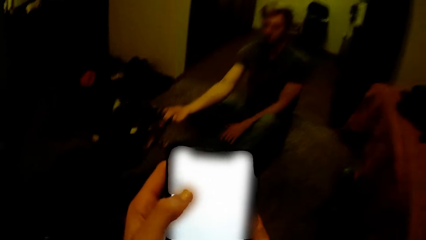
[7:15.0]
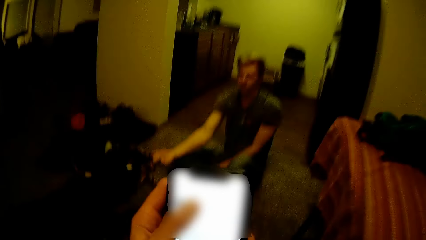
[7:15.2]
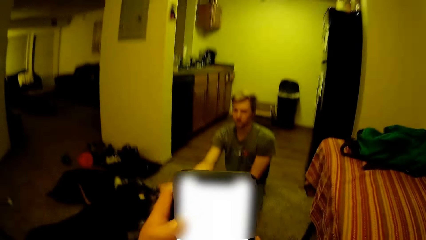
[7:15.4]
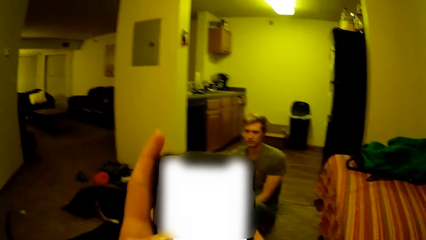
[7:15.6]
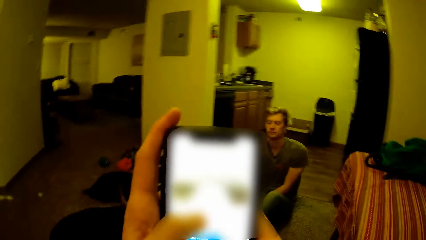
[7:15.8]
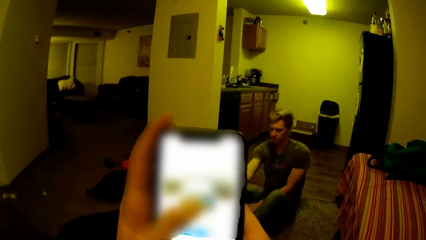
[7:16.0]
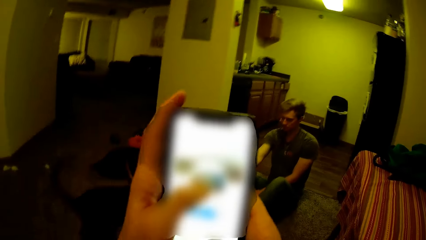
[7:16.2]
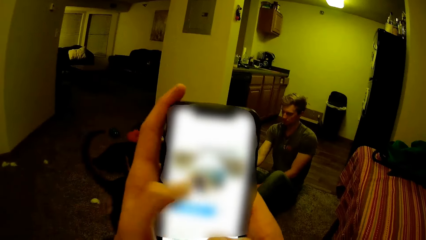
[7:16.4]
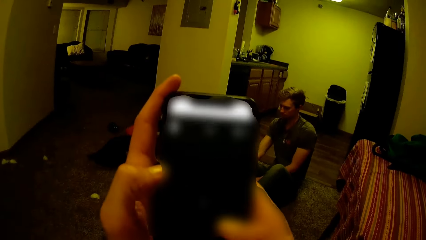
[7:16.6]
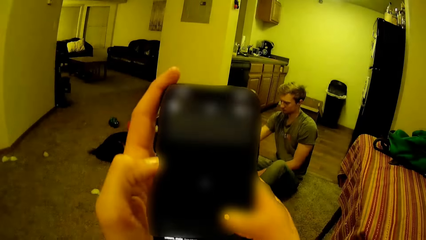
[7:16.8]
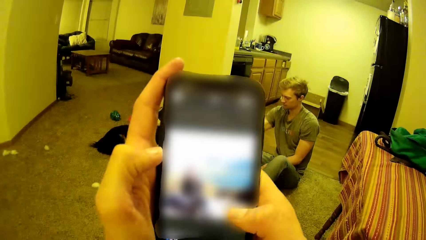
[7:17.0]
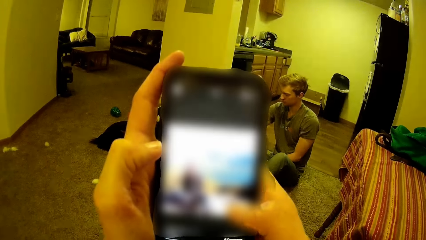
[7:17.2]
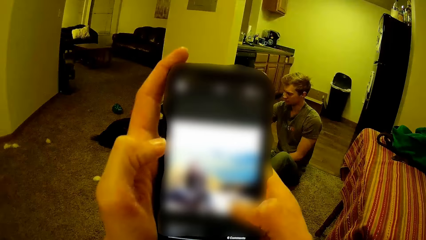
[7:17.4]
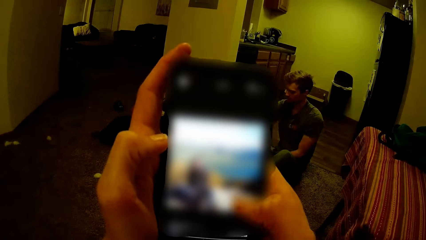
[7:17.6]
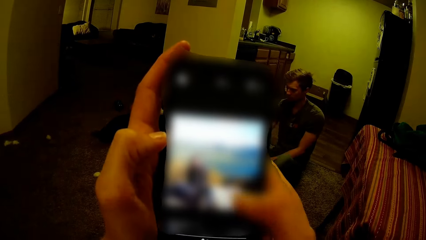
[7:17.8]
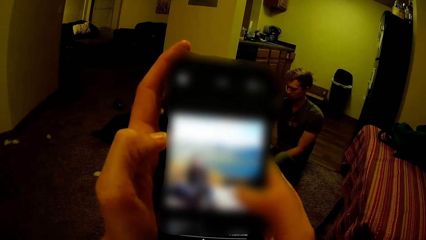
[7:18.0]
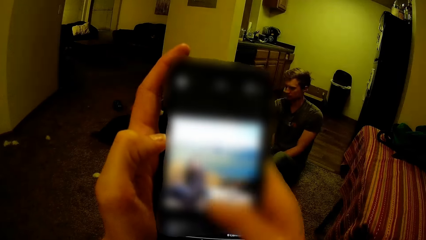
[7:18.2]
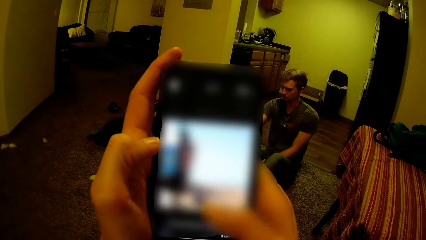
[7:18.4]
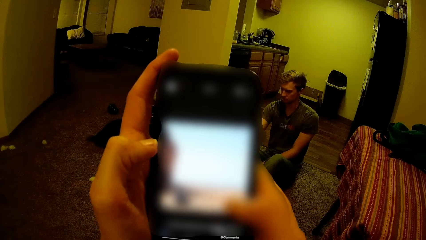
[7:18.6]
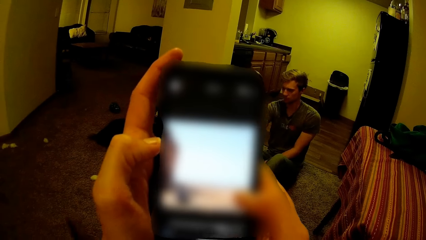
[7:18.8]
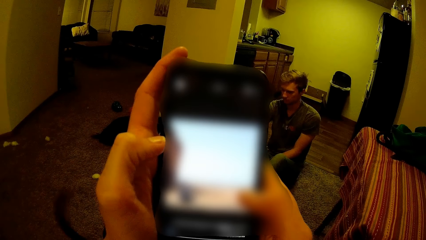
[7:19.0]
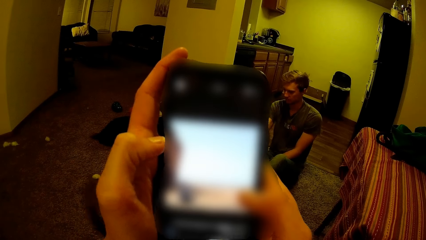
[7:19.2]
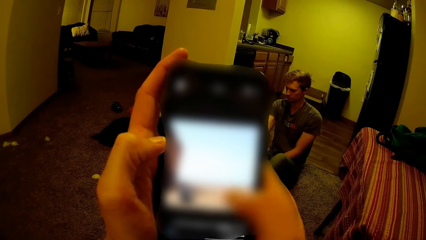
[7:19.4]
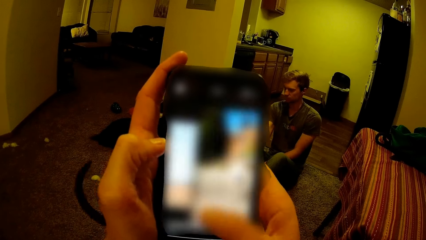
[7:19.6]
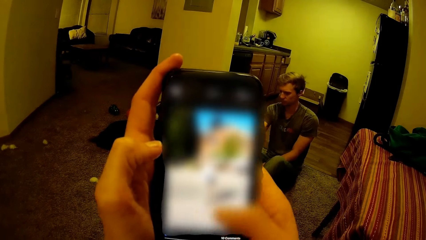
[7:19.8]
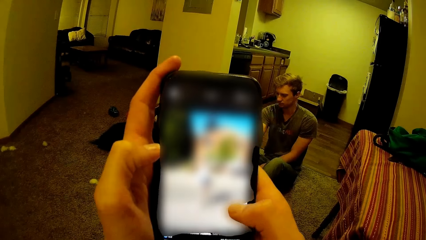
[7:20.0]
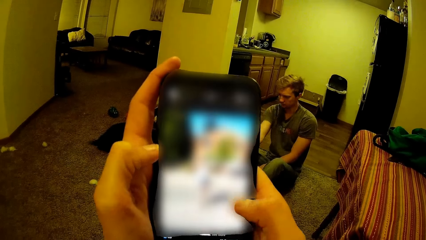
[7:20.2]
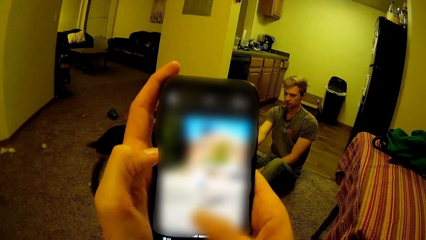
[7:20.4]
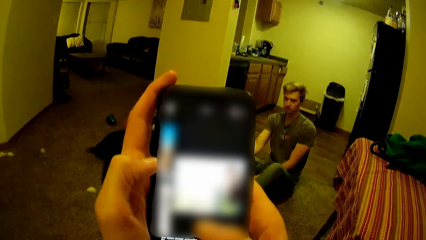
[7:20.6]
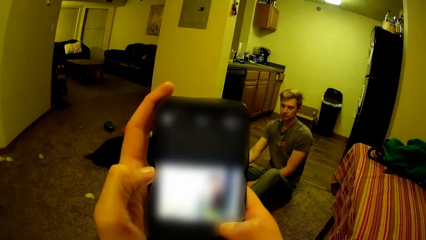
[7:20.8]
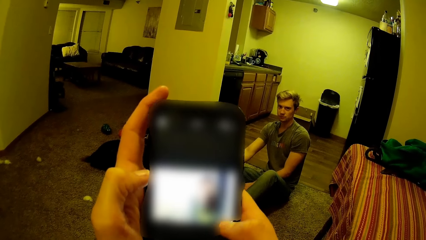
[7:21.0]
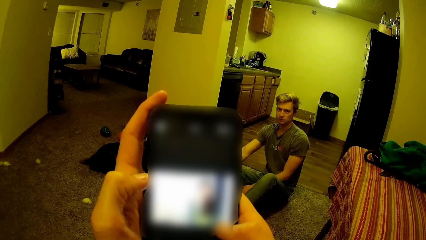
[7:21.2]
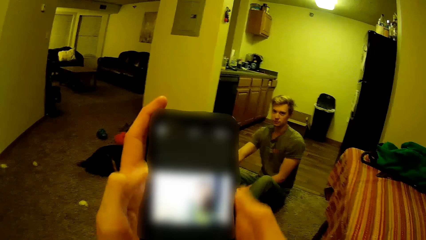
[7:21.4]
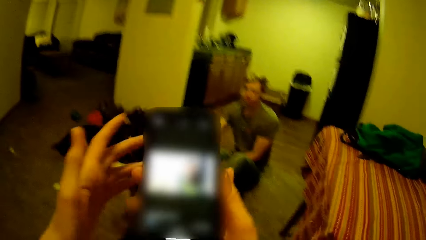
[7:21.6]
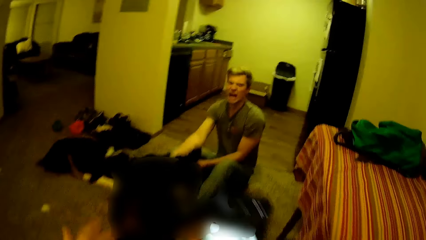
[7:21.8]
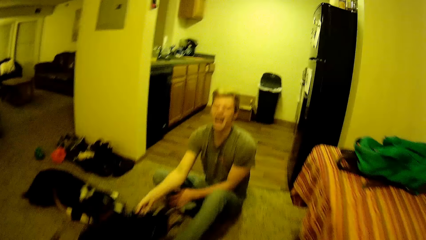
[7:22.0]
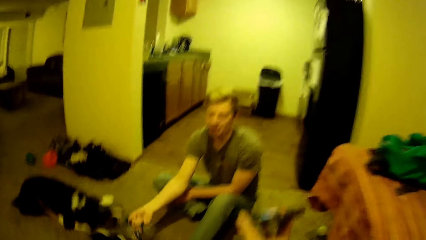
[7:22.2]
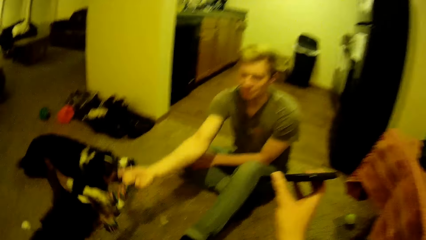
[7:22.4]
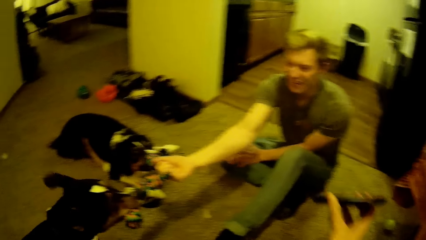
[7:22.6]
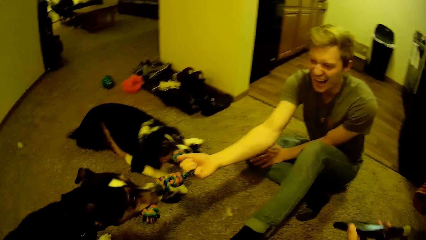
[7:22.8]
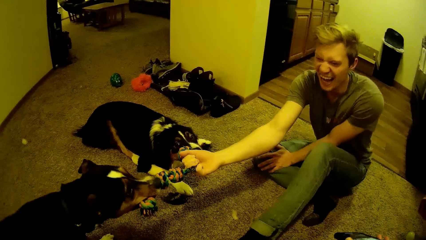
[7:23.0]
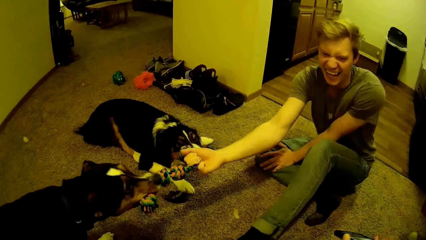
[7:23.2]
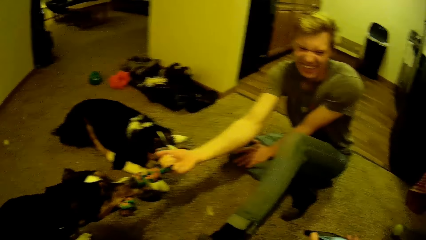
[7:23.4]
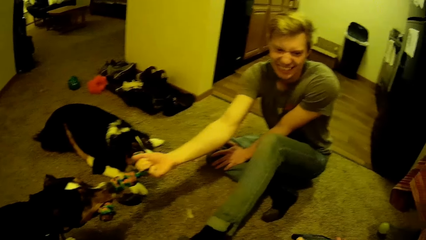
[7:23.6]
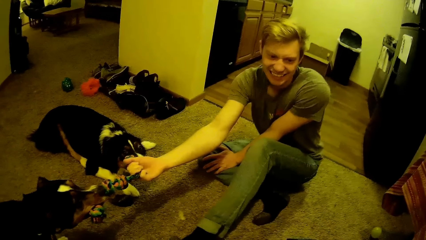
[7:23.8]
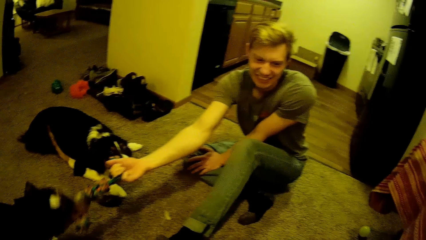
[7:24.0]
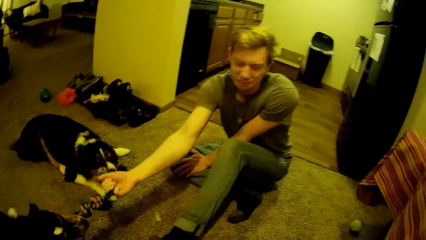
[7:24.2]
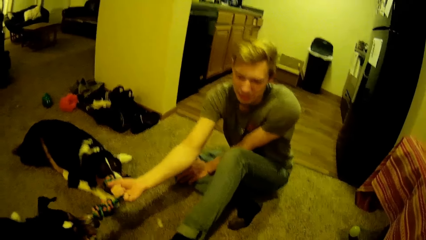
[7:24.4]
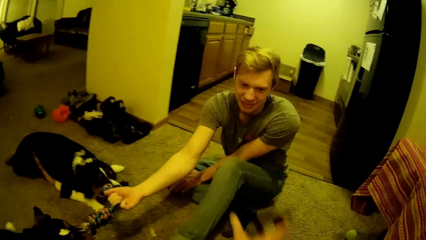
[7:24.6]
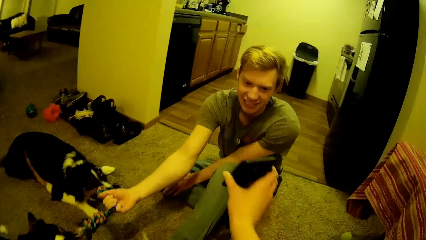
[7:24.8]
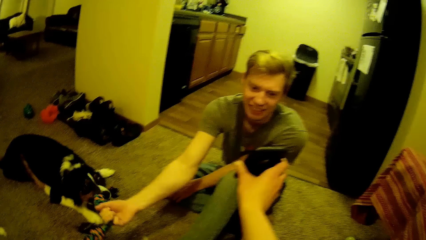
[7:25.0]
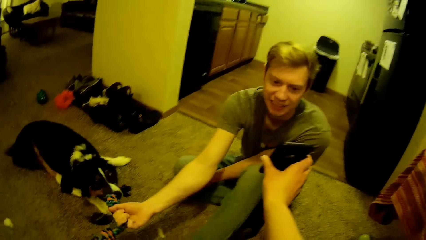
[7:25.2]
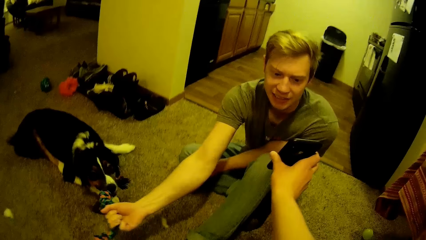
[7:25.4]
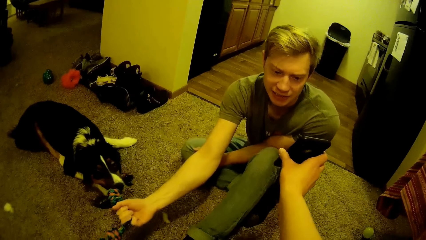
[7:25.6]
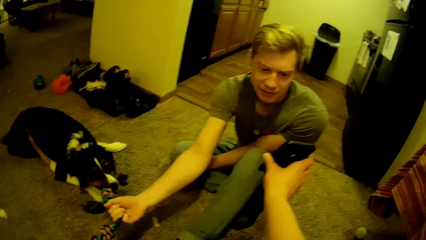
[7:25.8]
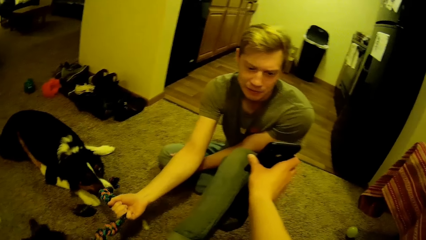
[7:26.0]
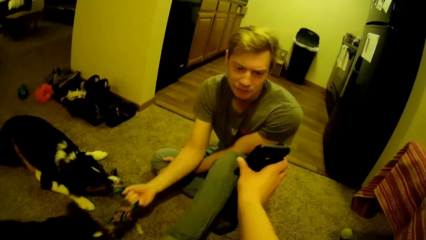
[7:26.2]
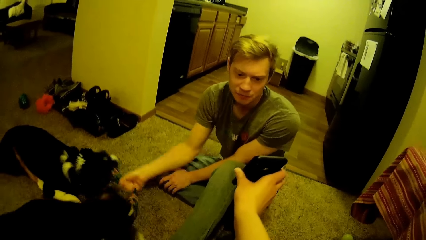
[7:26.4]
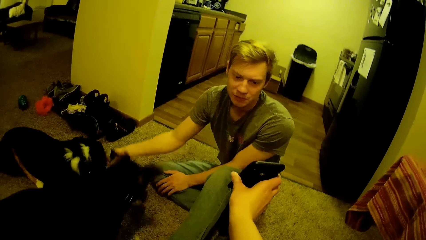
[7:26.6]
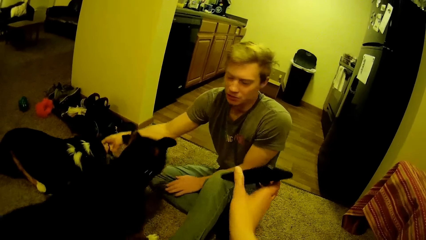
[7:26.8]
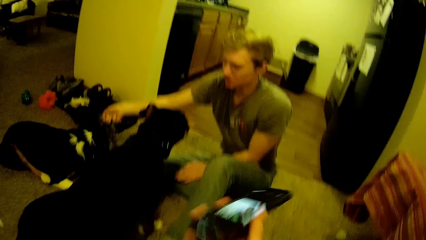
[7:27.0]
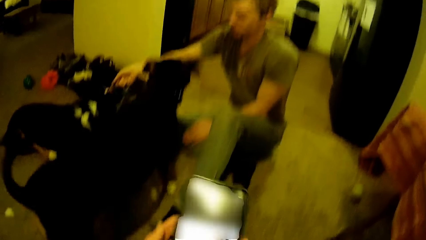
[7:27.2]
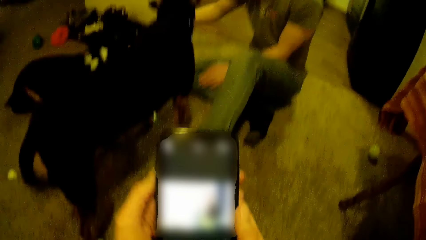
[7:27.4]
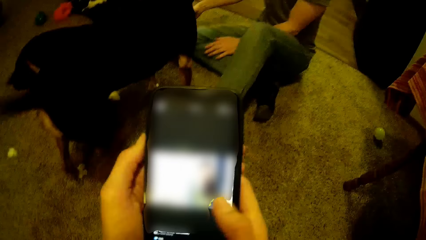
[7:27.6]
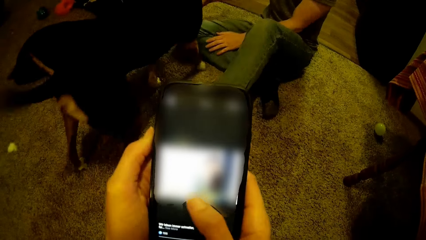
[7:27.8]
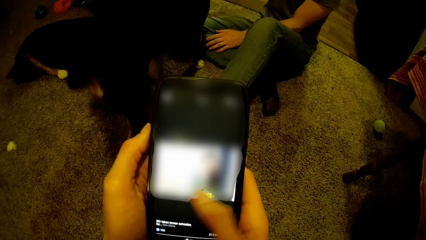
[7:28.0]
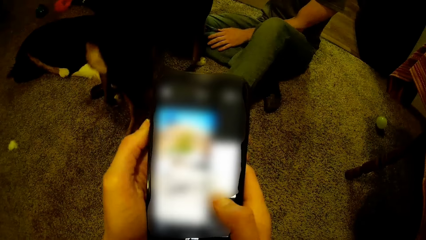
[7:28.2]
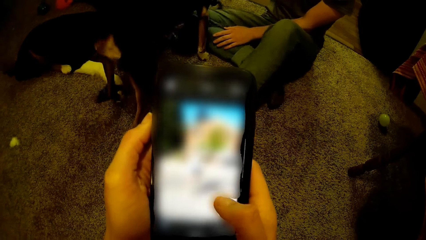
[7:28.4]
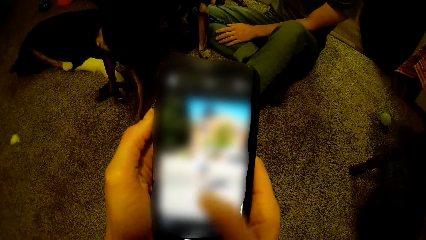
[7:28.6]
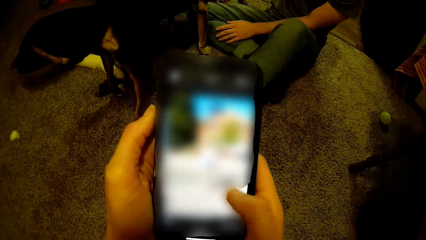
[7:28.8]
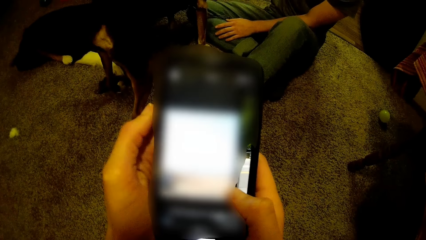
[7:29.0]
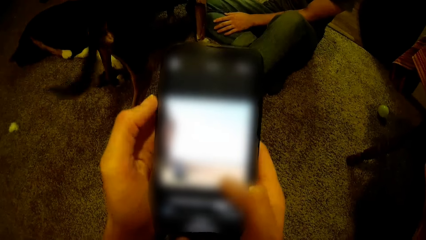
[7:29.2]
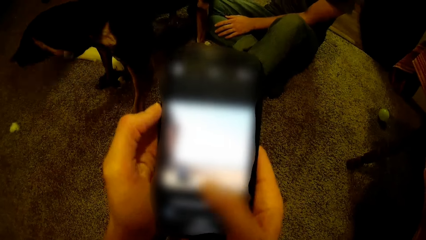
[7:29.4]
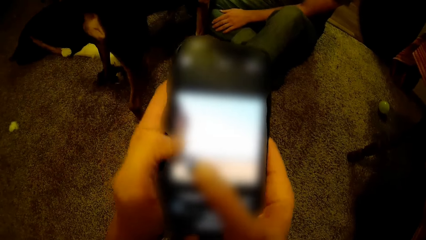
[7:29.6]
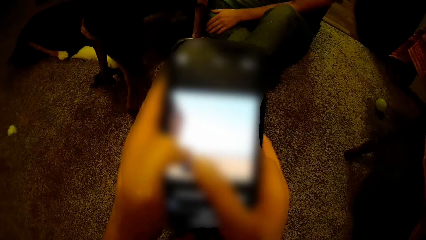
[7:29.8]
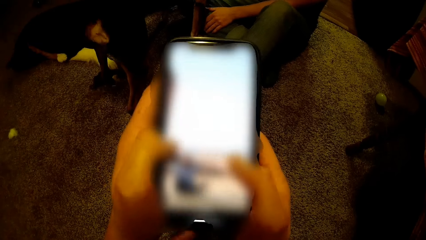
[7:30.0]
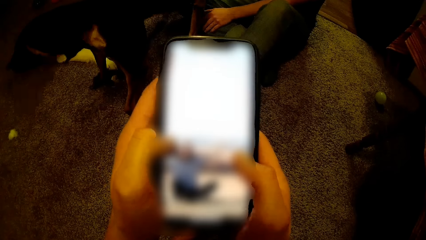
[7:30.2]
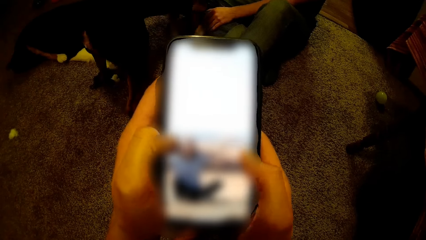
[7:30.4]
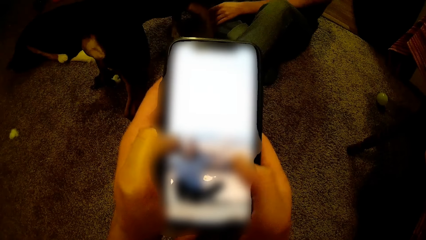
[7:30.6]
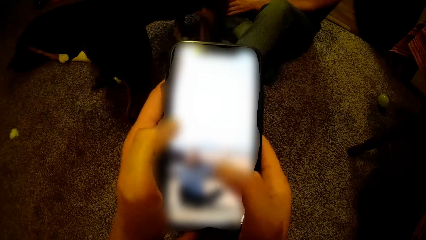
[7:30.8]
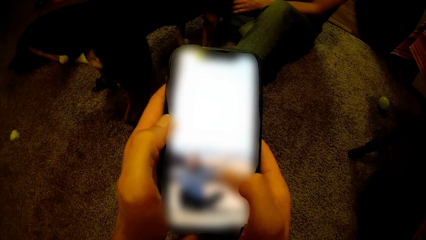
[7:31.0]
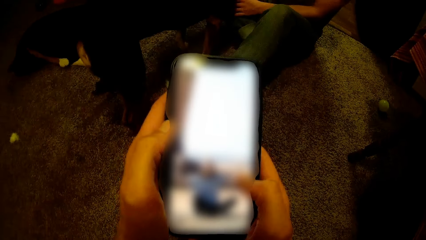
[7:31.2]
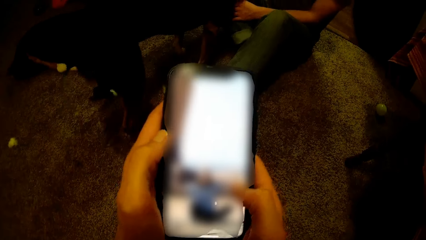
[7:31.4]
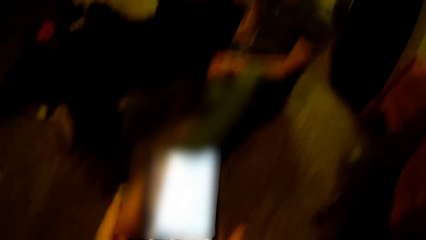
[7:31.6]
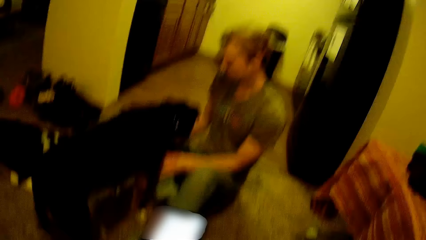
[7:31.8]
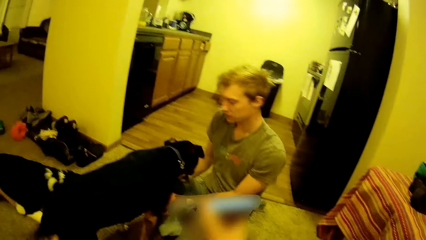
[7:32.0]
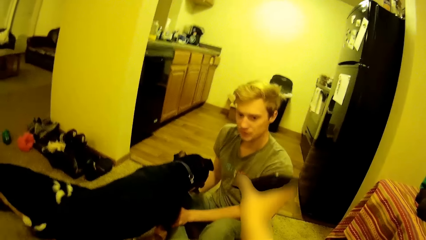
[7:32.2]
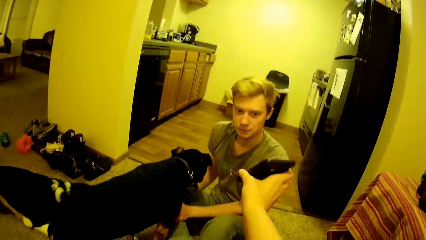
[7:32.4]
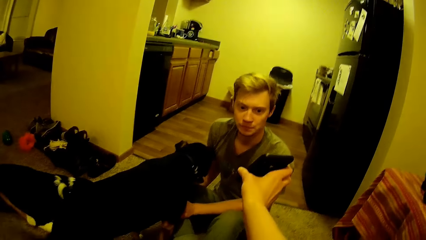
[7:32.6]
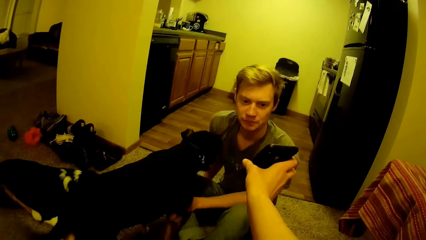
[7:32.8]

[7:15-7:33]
The camera wearer shows her phone to the man. They go through her phone. The man plays with the dogs.
